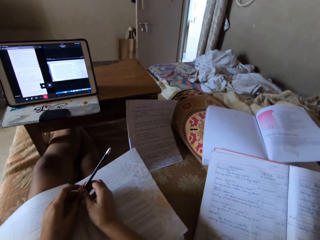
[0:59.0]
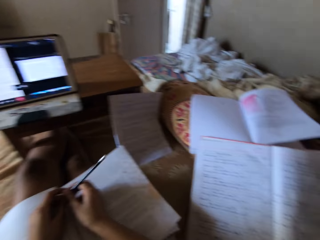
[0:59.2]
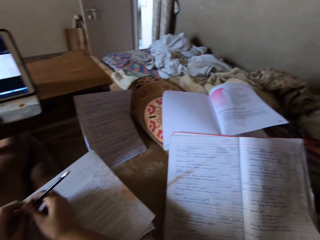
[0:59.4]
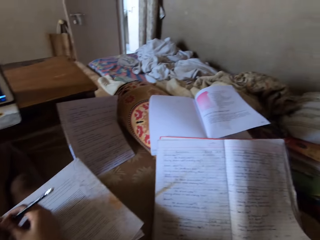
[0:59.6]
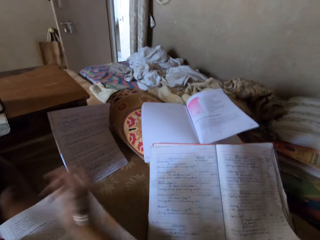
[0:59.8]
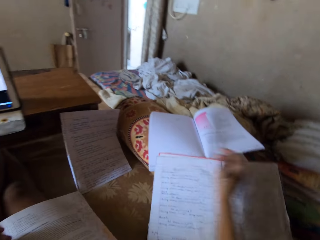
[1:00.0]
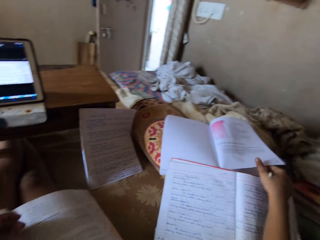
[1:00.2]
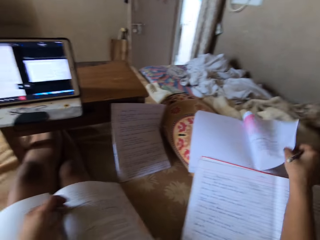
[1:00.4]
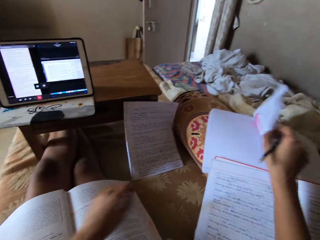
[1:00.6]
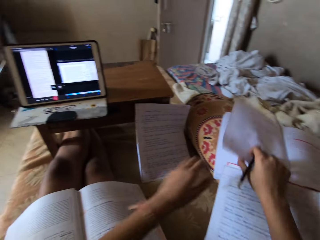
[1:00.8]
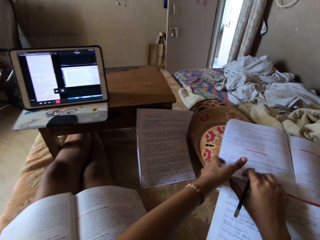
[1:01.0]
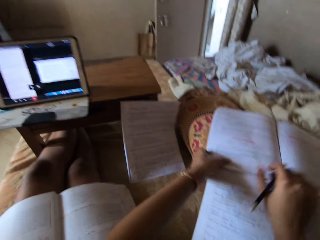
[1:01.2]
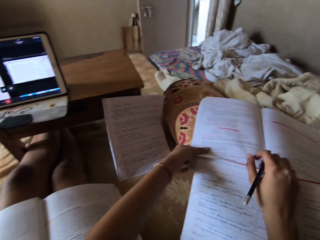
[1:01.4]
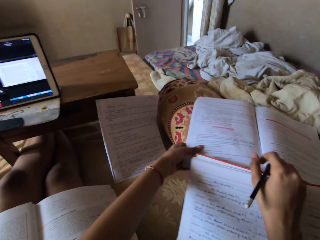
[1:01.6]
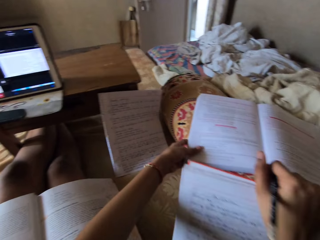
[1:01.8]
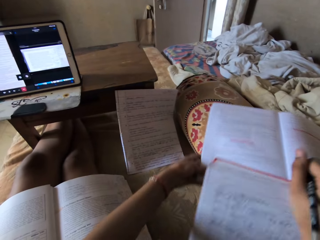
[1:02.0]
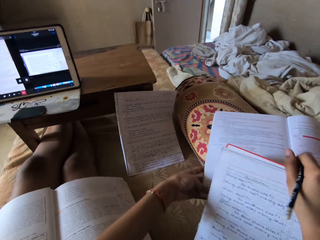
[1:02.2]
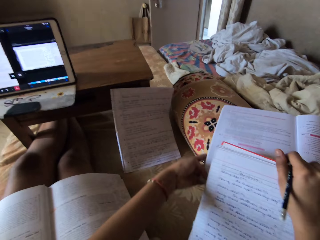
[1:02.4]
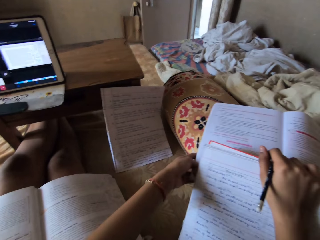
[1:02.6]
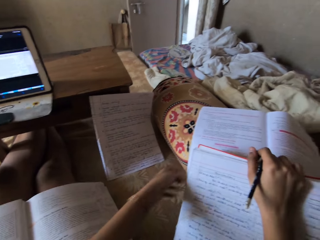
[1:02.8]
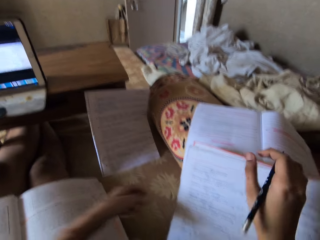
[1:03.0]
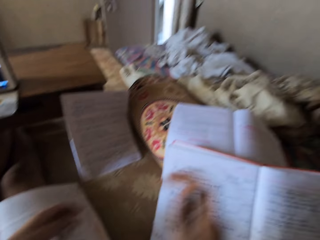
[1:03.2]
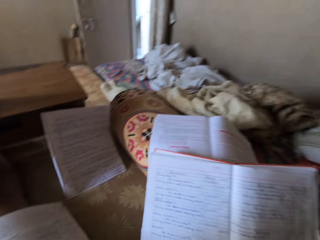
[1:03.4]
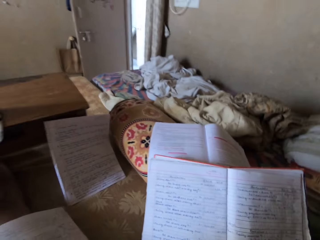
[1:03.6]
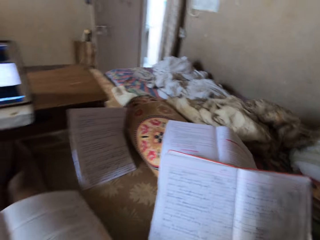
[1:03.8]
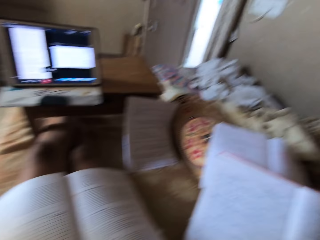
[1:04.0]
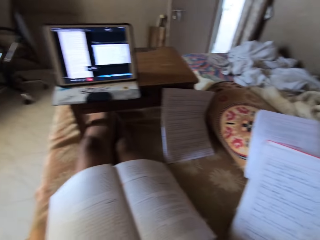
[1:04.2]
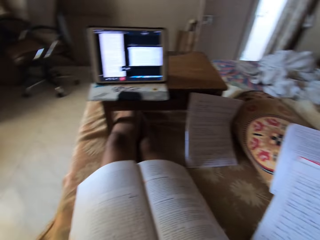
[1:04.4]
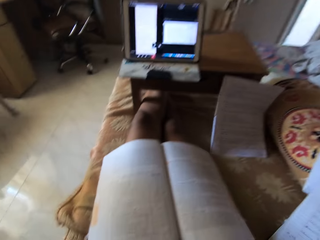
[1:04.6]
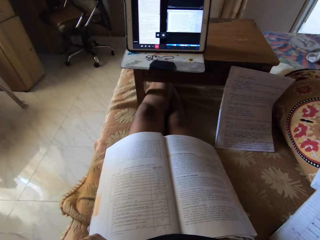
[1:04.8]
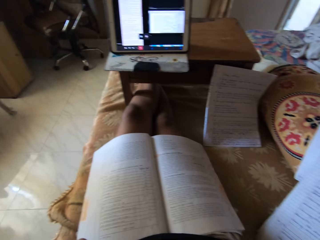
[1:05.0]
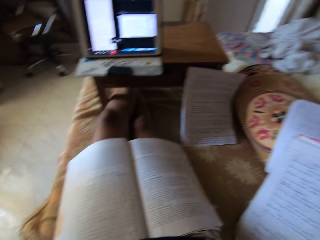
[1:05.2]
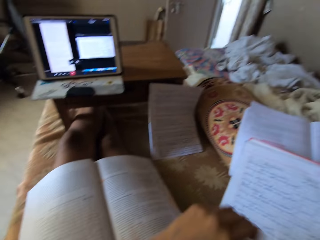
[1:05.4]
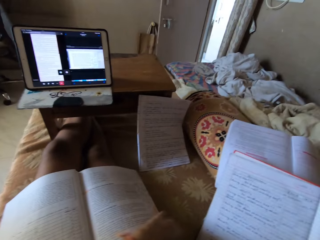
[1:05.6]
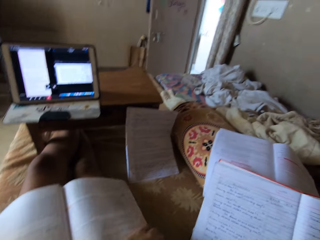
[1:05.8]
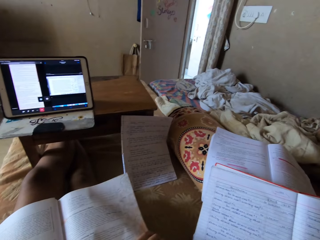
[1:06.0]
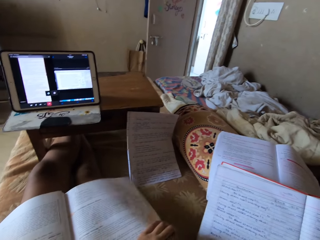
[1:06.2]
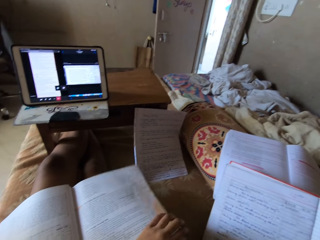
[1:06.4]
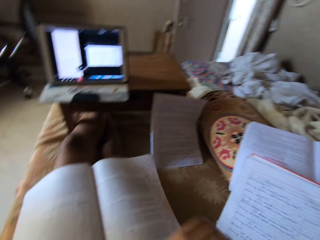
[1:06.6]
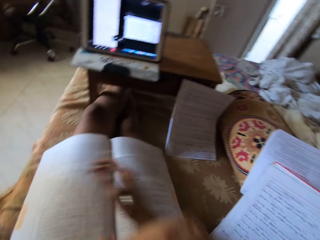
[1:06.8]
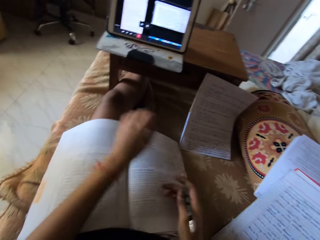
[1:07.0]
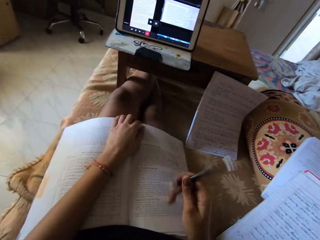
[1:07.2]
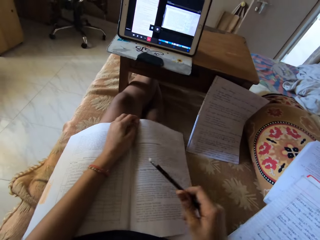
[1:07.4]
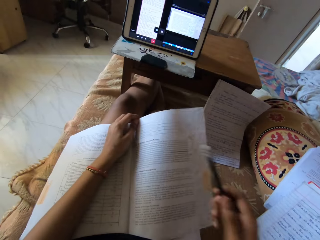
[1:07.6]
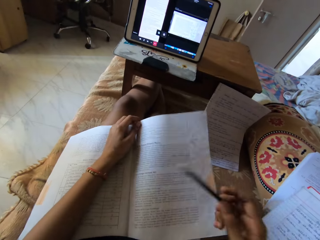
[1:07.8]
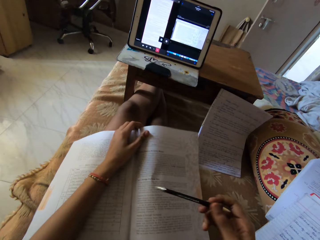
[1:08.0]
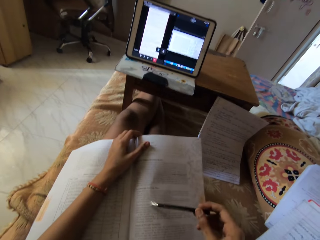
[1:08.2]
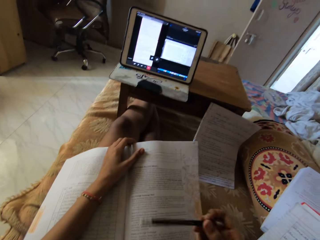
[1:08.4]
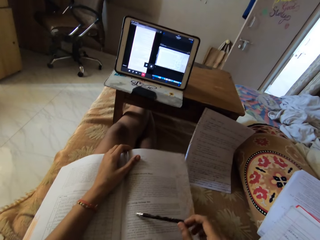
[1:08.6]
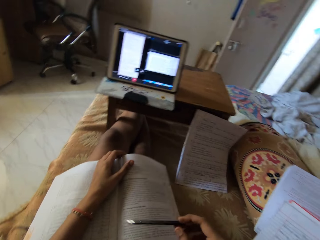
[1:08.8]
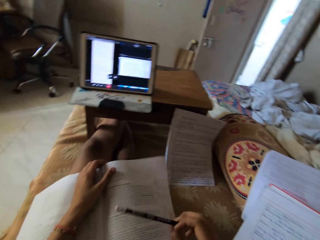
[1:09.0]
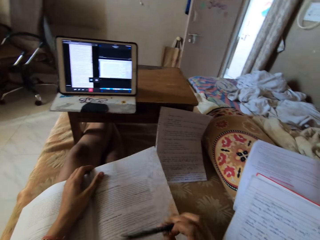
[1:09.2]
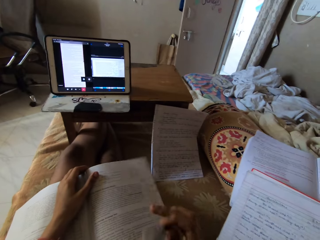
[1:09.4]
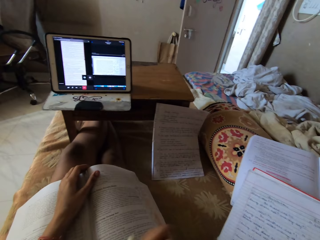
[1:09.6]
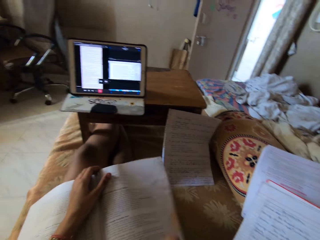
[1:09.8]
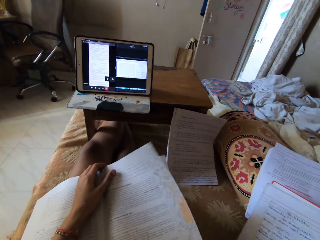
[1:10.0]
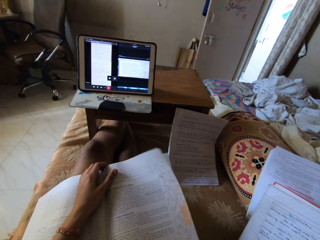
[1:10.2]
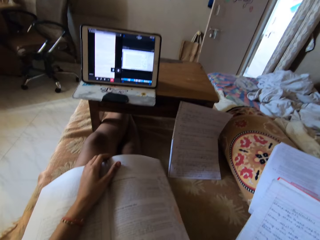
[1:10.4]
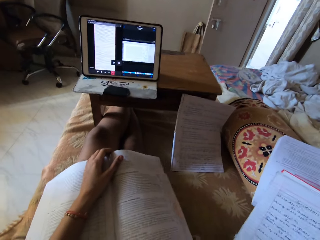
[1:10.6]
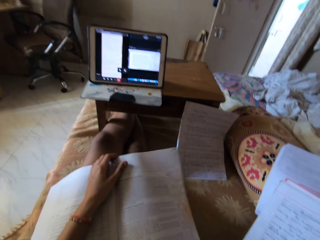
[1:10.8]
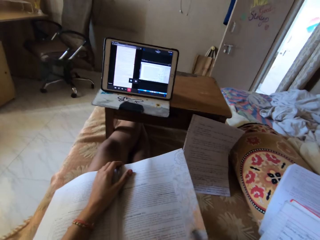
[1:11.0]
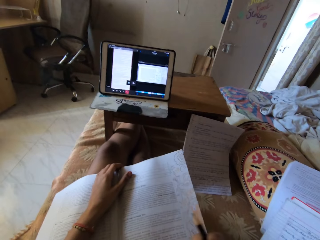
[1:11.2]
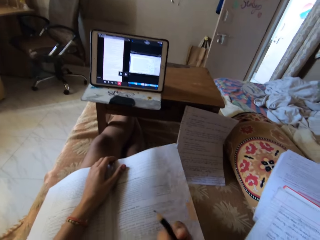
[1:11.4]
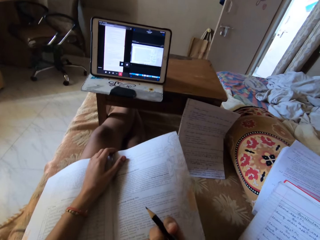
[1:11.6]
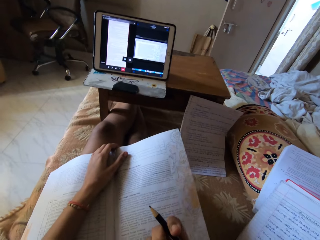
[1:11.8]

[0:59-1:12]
The camera wearer places her hands on the book. She adjusts some books with both hands. She shakes a pencil. She flips another book's page. She holds the book with her left hand. She lifts another book. She moves a book closer to the other. She looks around. She holds a page with her hand. She places her left hand on the book on her thighs. She holds the book with her left hand. She hits the book on her thighs with the pen in her right hand. She reads the book.

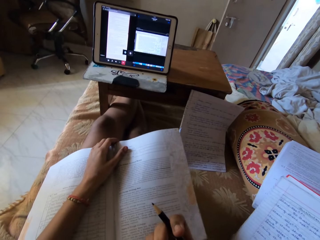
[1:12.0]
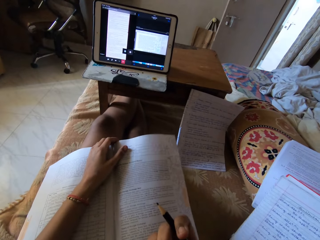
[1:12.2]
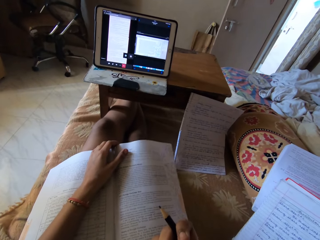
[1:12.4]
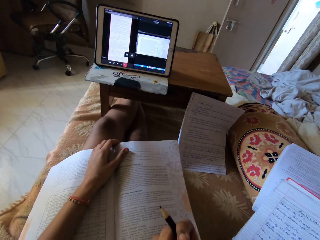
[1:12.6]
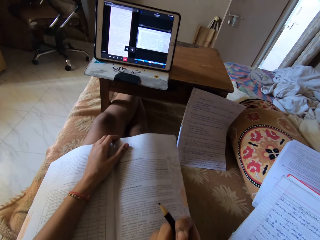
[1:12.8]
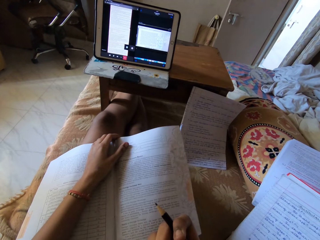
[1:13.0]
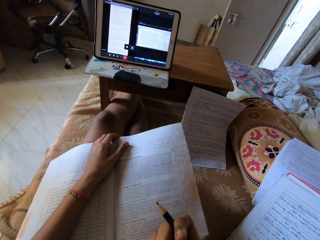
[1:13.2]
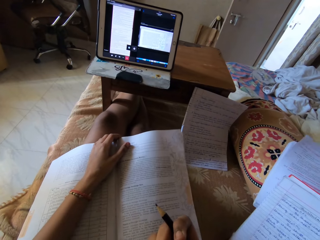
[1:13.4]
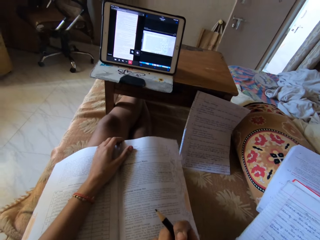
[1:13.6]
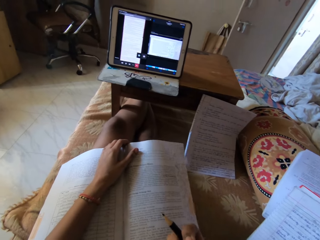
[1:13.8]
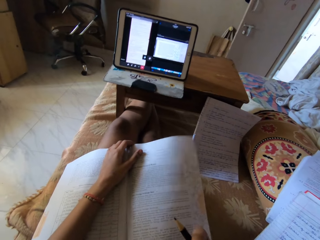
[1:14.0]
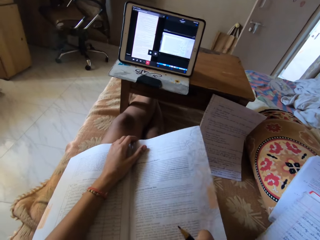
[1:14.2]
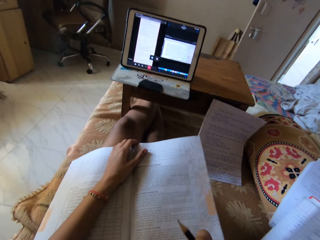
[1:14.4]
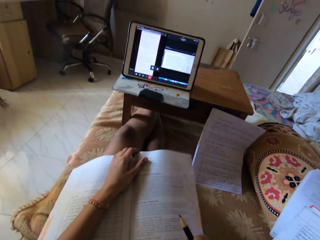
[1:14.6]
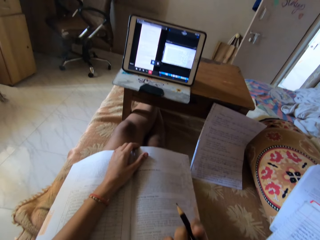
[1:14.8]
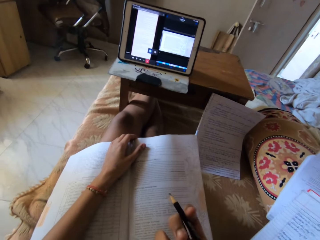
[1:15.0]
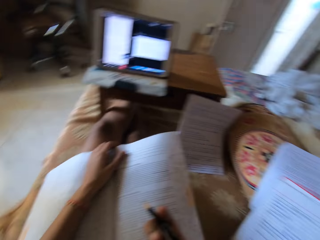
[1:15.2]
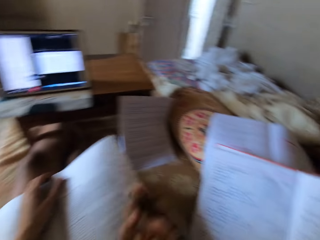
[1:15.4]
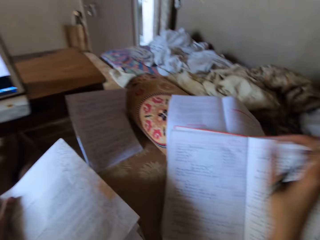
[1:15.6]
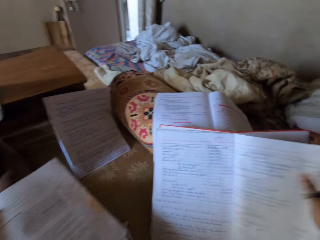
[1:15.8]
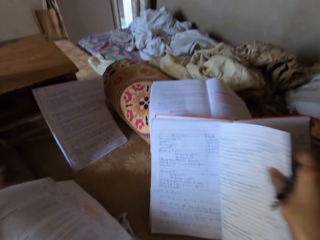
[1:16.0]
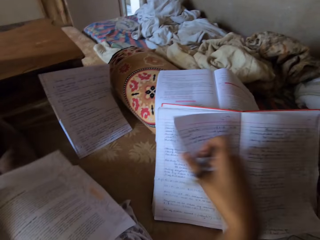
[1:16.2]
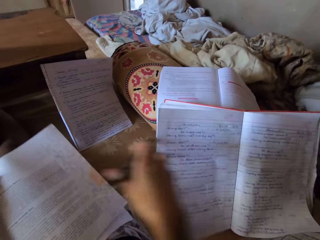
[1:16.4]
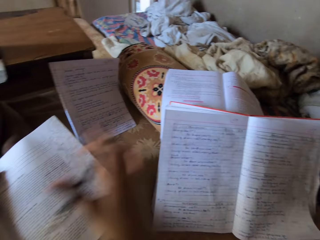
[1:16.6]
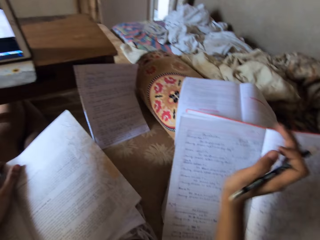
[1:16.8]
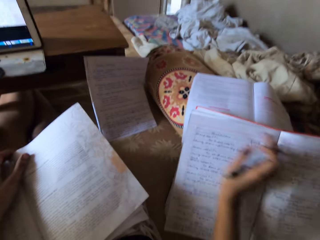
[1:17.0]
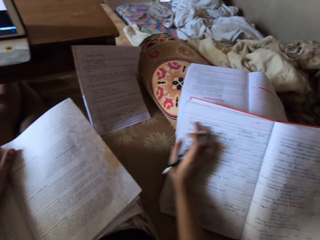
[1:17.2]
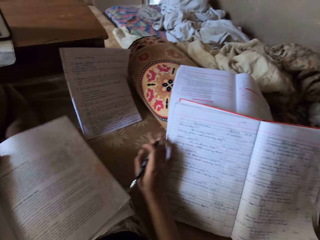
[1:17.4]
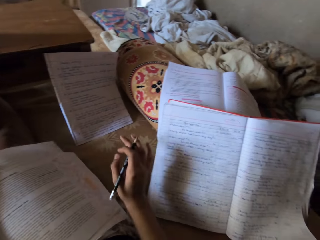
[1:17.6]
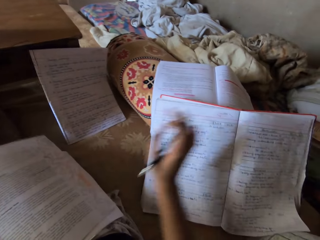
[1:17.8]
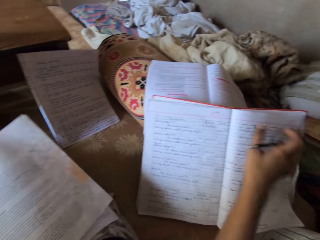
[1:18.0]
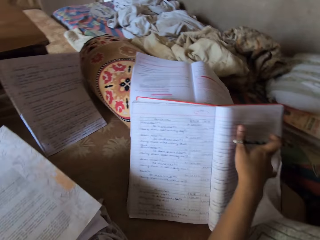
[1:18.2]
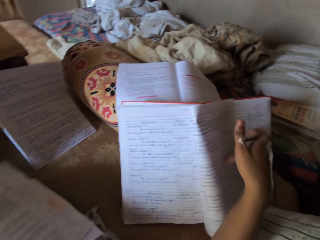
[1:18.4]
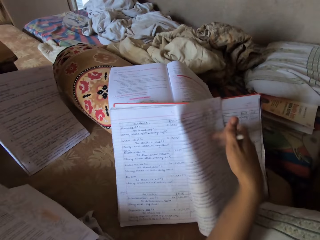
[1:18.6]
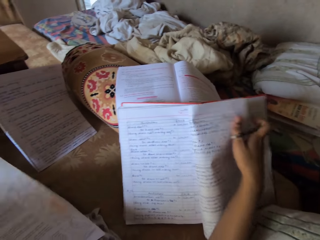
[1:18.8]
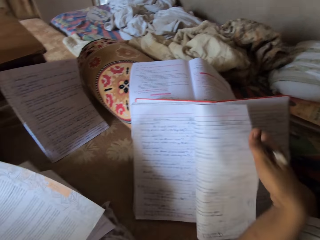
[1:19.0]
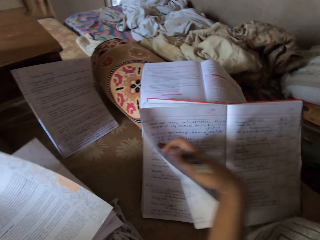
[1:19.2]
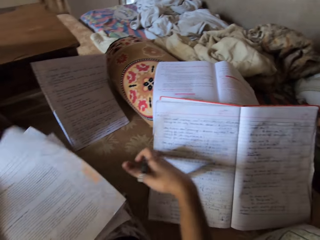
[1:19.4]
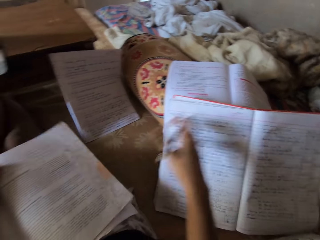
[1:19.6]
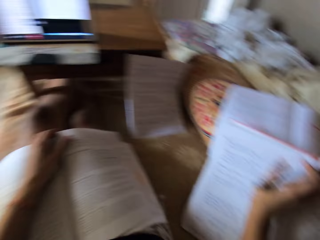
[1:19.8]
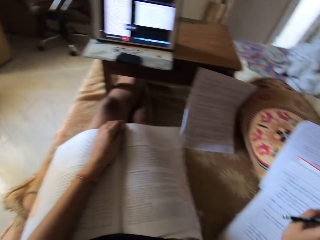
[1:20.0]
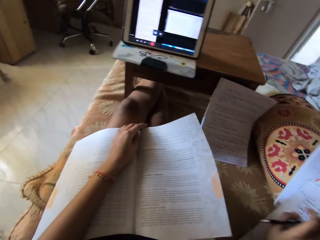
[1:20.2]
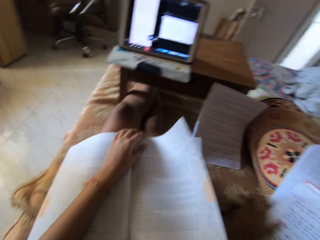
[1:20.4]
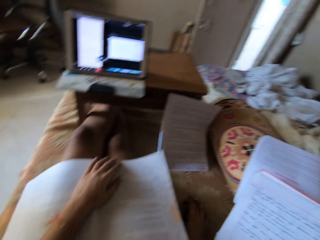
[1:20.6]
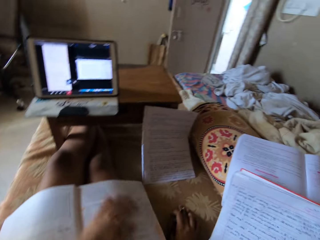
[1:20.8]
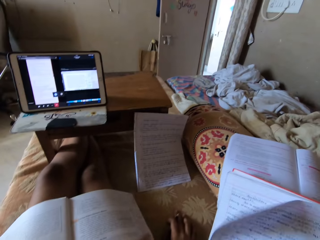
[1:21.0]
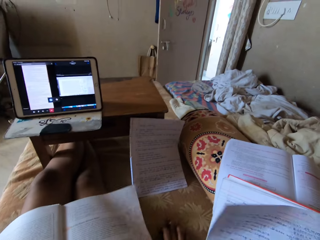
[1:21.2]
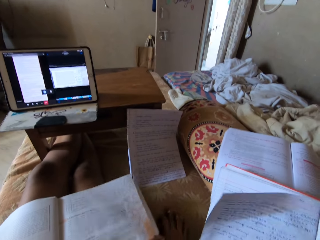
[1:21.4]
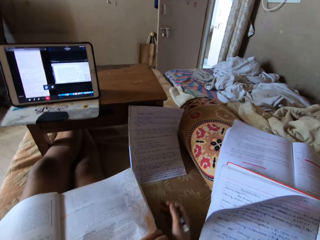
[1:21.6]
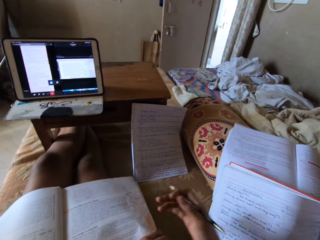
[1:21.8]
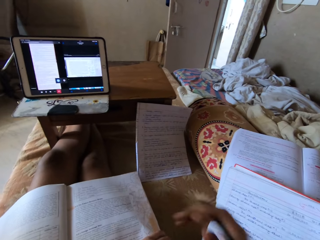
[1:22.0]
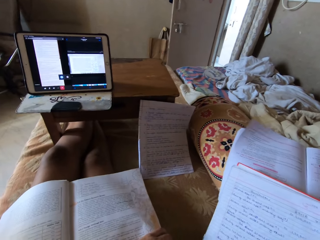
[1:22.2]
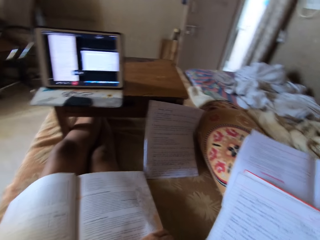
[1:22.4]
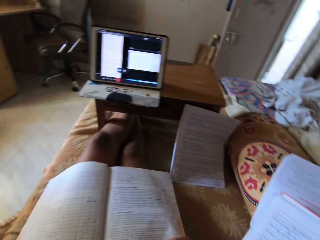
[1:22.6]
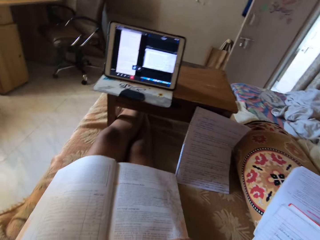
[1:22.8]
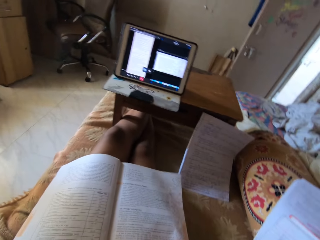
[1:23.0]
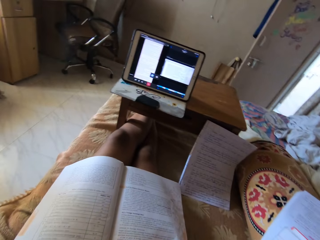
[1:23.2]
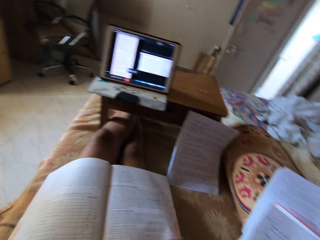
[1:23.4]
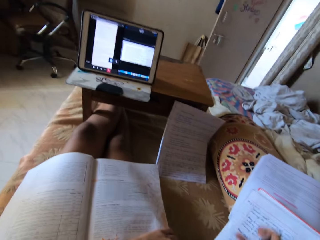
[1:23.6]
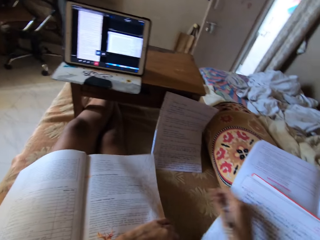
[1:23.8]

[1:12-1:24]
The camera wearer moves the pencil on a book. She reads the book. She adjusts the book on her thigh with her left hand and another book on the chair with her right hand. She flips another book's page. She rubs her right hand on the page. She flips a page. She places her left hand on a book. She lifts her right hand.
